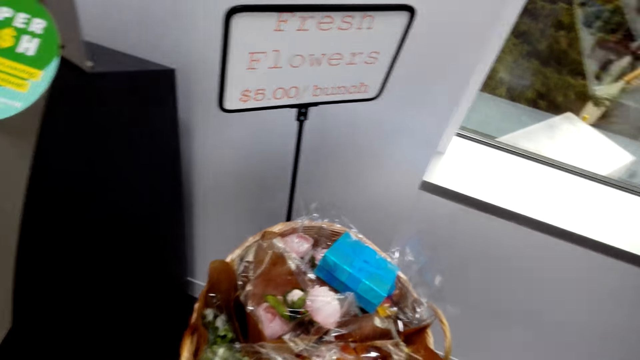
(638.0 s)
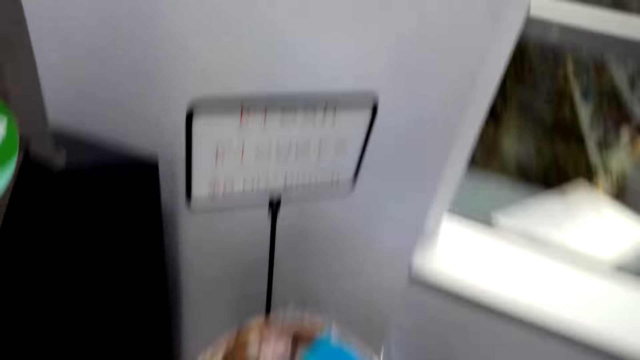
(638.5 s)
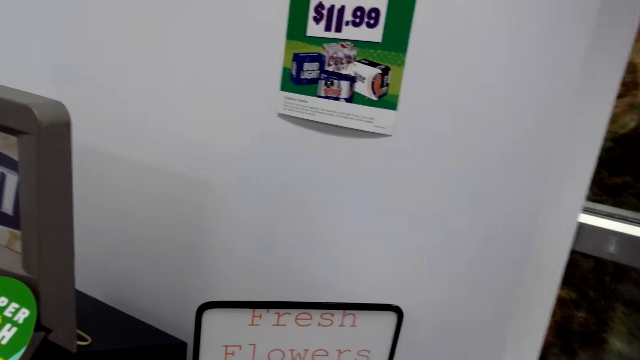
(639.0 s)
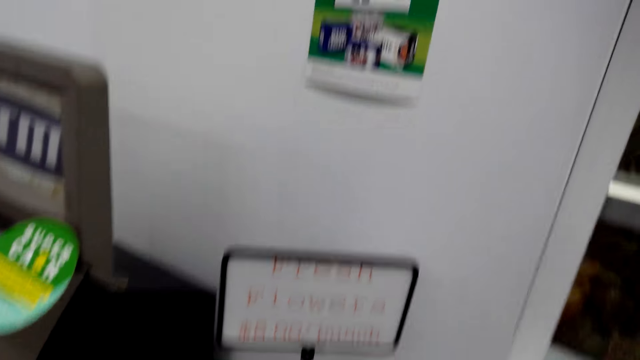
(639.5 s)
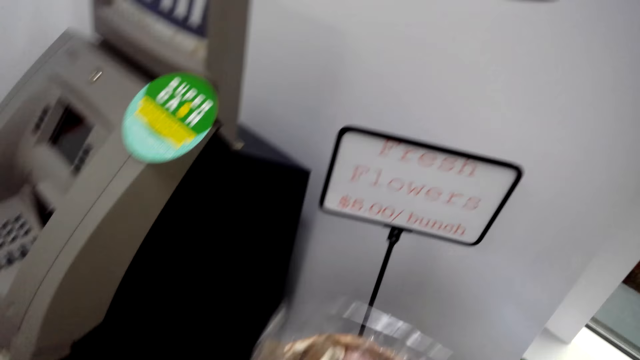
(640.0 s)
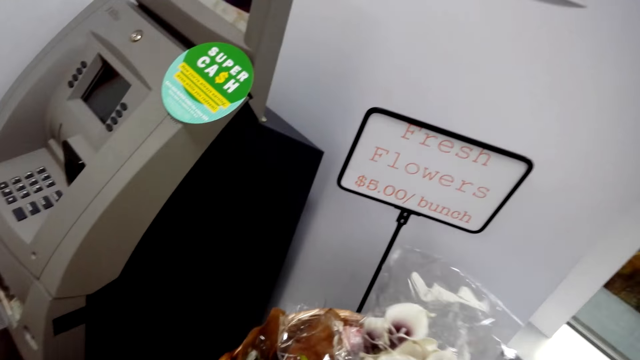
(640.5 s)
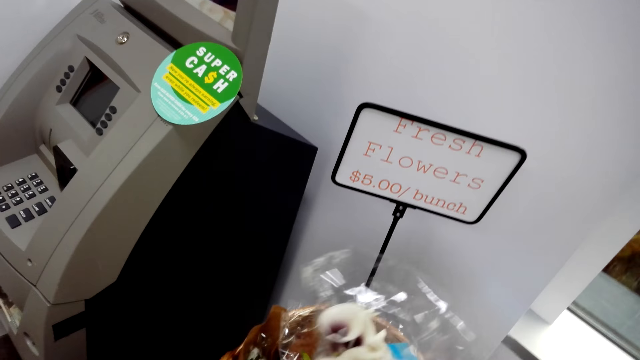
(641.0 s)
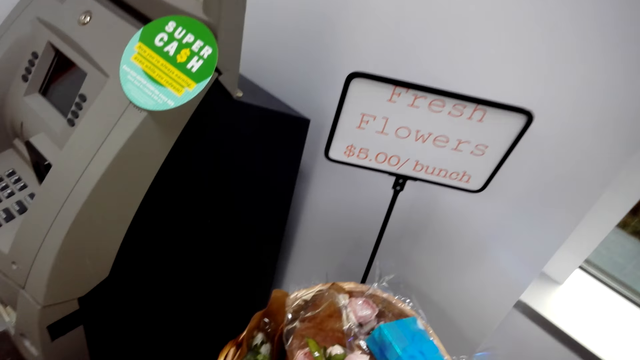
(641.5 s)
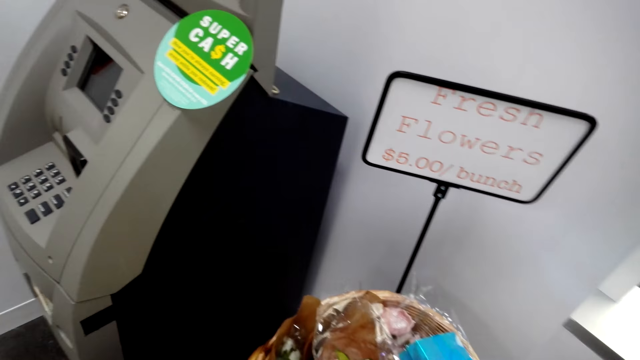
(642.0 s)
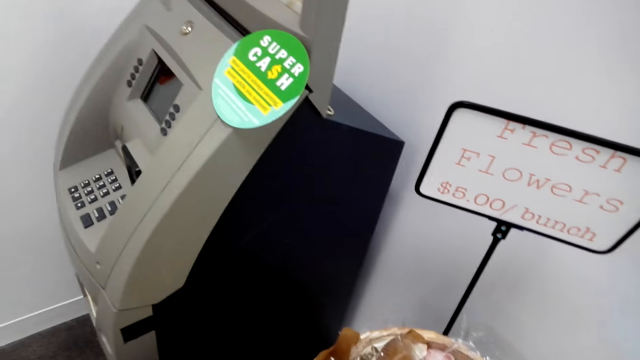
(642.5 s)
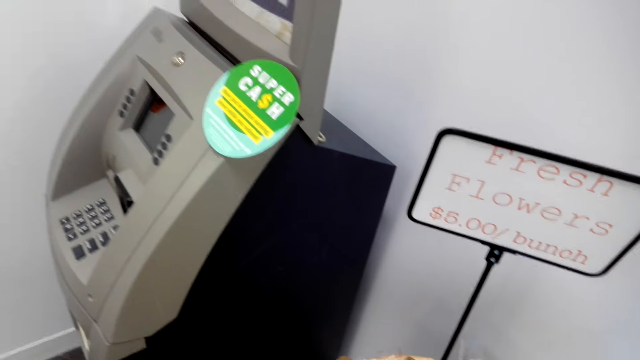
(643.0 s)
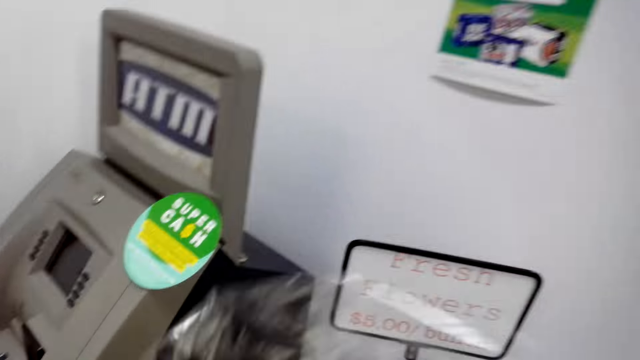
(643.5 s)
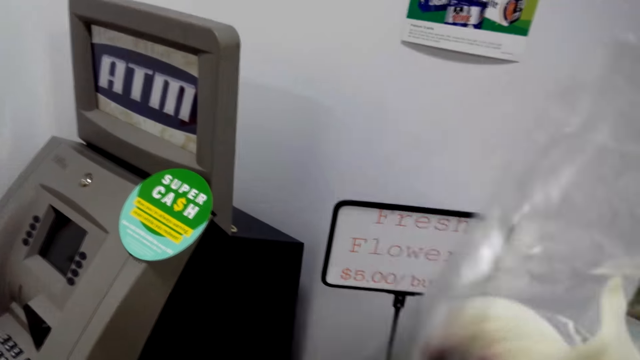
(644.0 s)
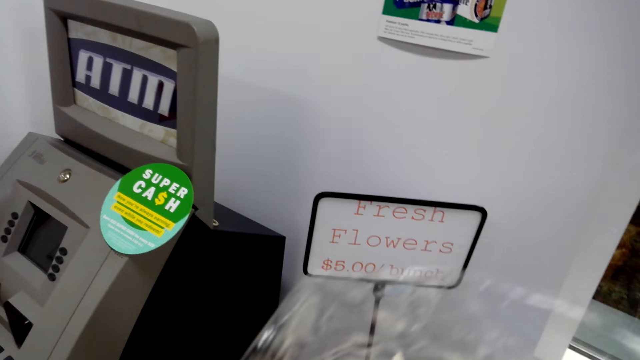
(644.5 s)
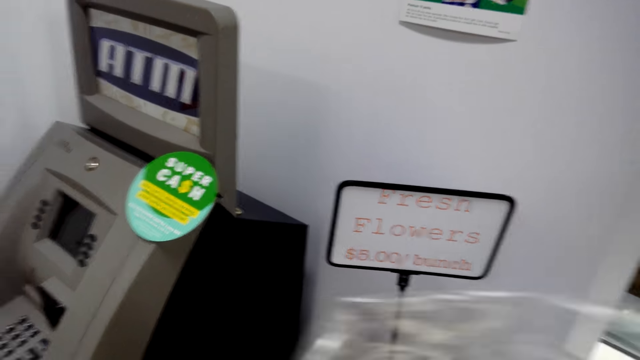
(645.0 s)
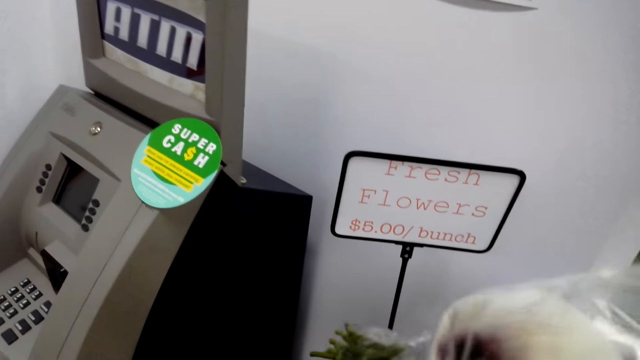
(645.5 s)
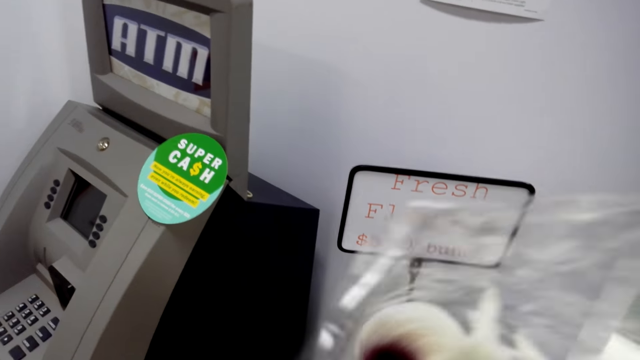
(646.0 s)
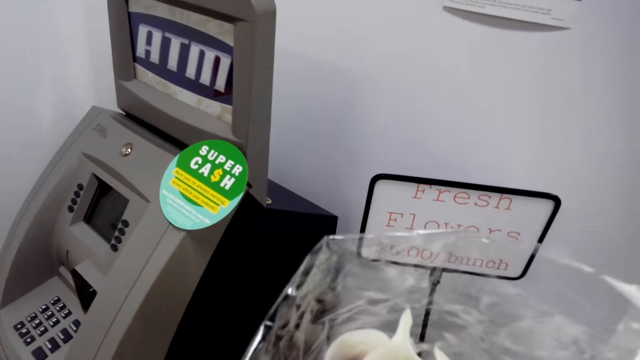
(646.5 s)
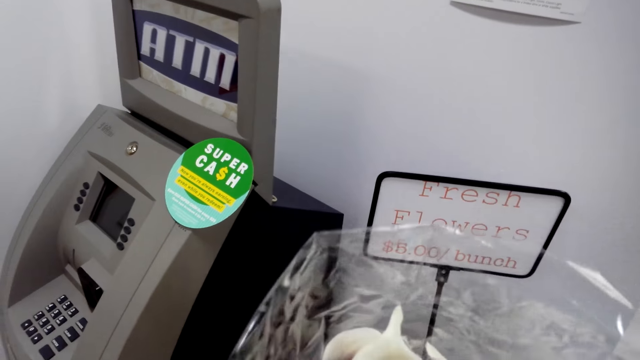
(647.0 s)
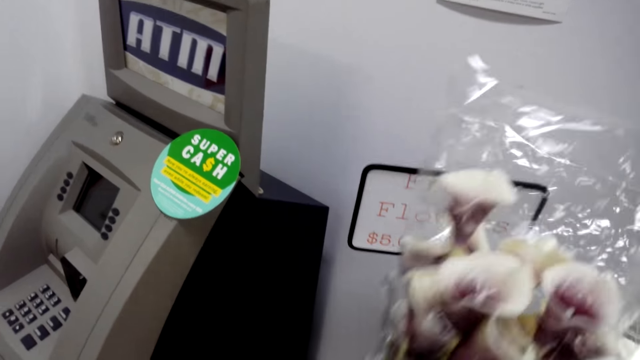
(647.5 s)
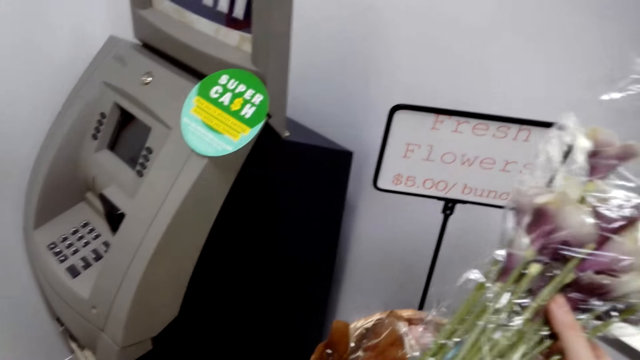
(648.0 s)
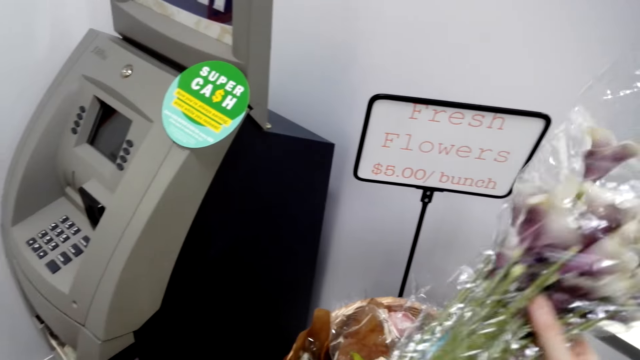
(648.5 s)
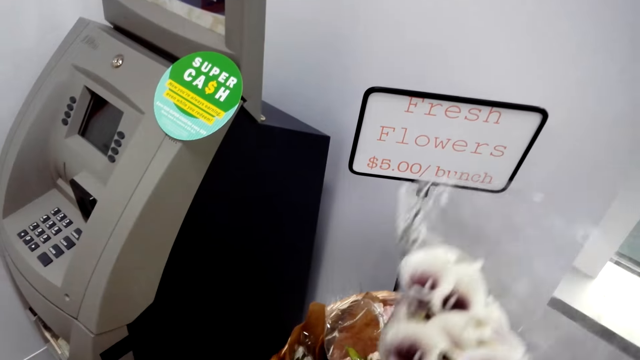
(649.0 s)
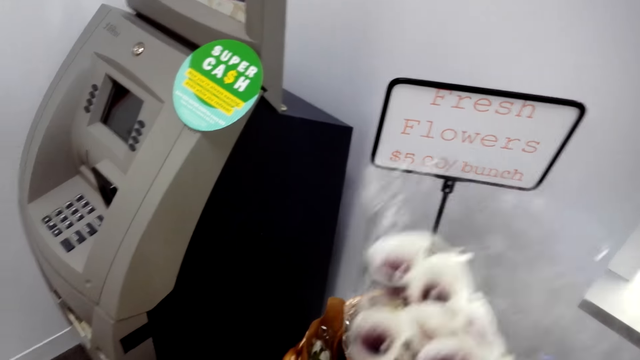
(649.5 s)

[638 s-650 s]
The camera wearer picks a flower from the flower bucket. They stare around the shop.

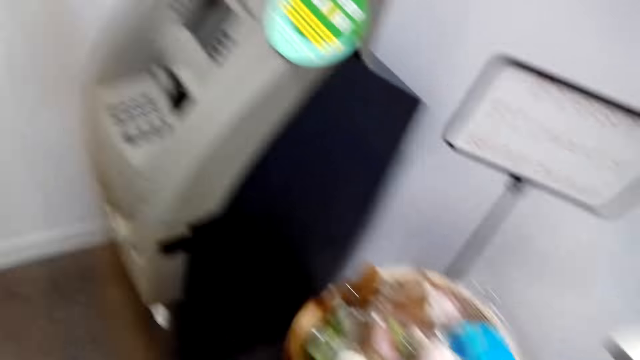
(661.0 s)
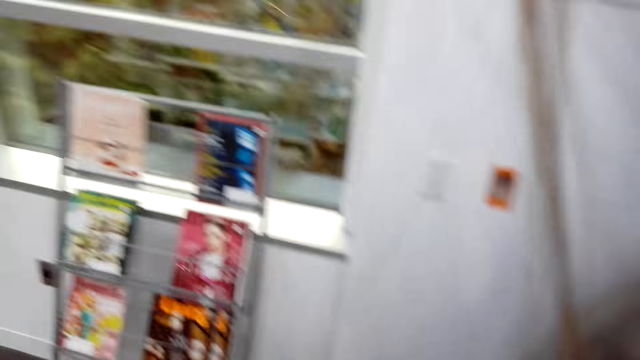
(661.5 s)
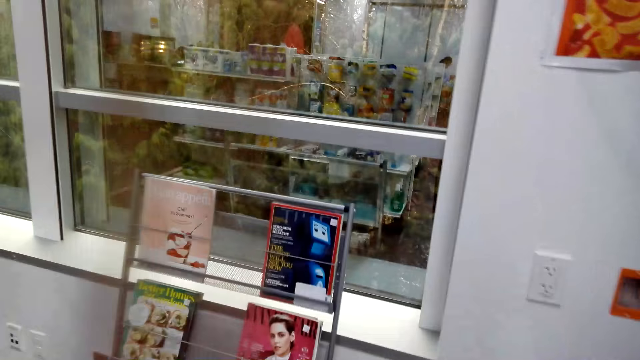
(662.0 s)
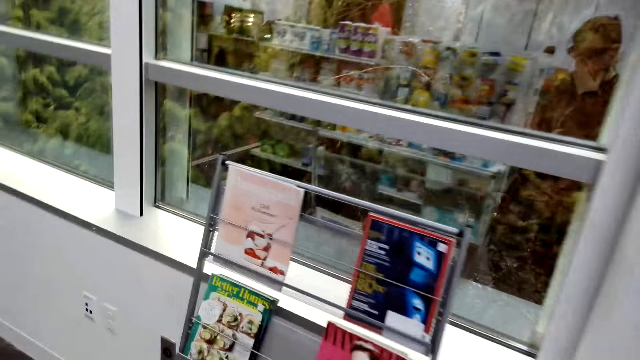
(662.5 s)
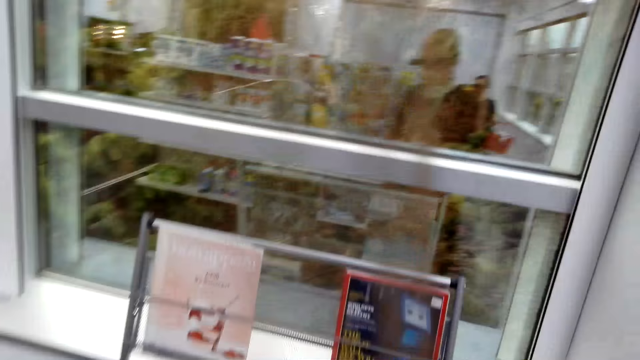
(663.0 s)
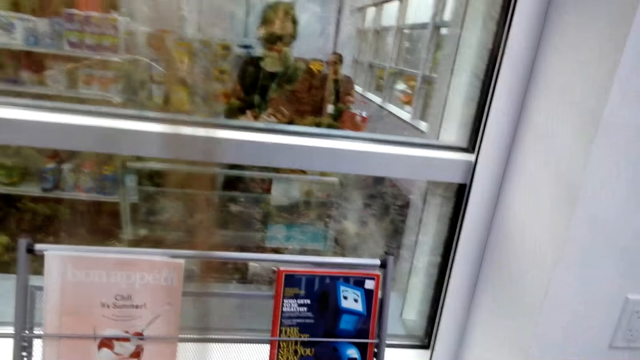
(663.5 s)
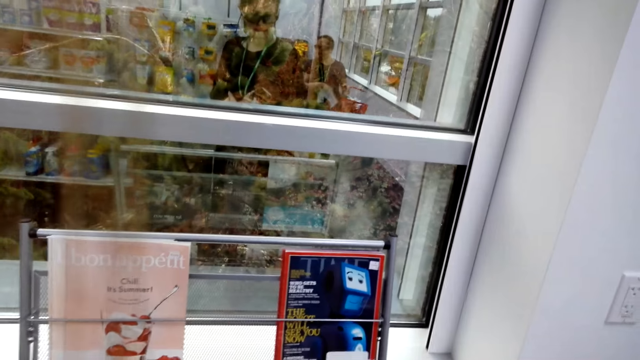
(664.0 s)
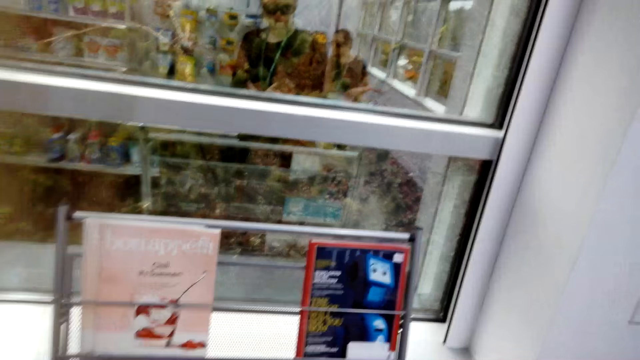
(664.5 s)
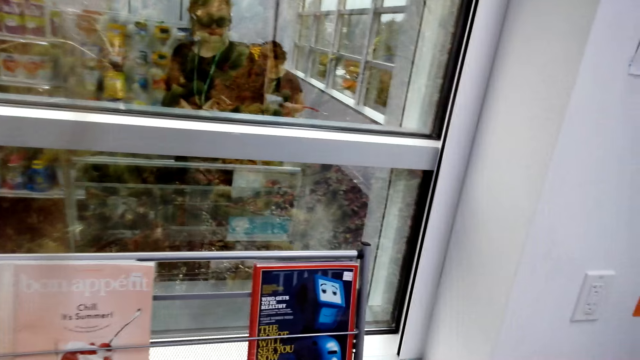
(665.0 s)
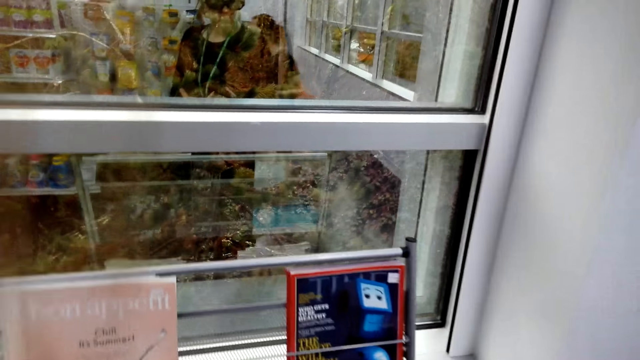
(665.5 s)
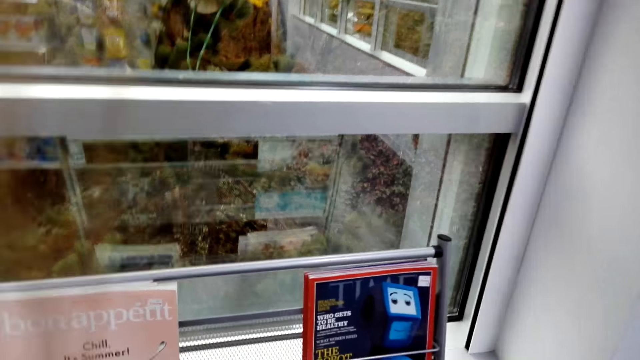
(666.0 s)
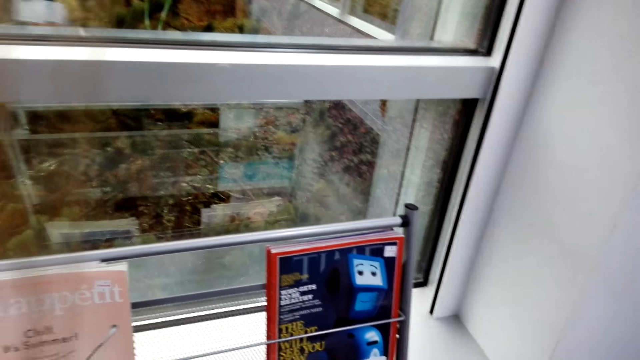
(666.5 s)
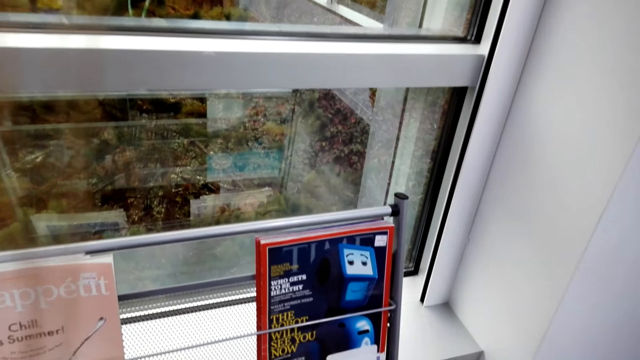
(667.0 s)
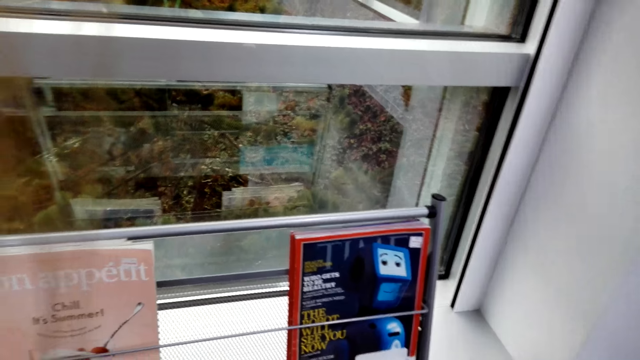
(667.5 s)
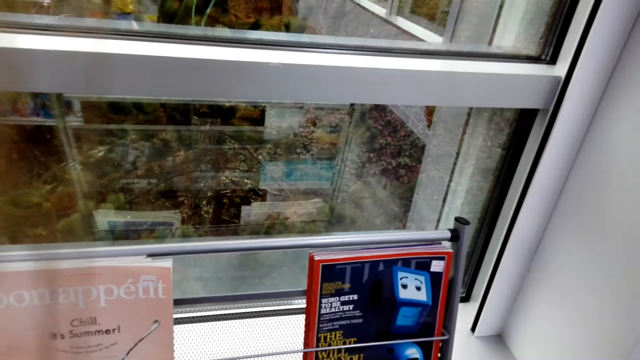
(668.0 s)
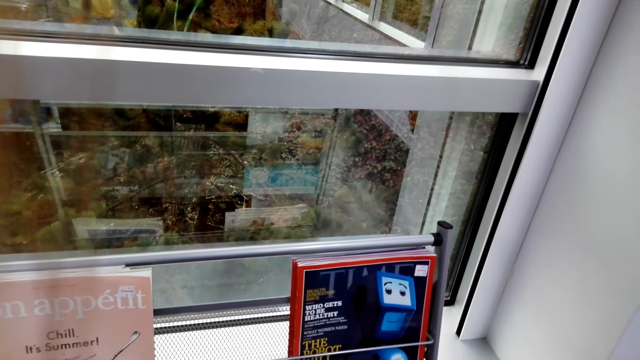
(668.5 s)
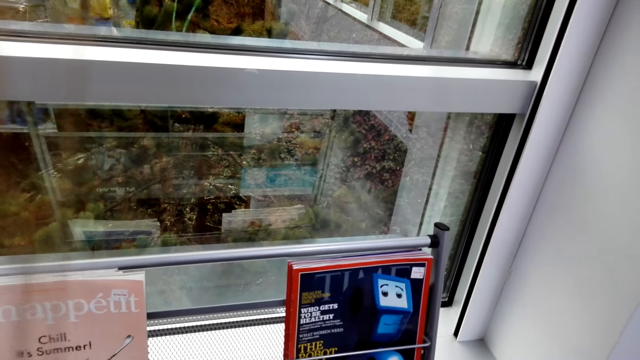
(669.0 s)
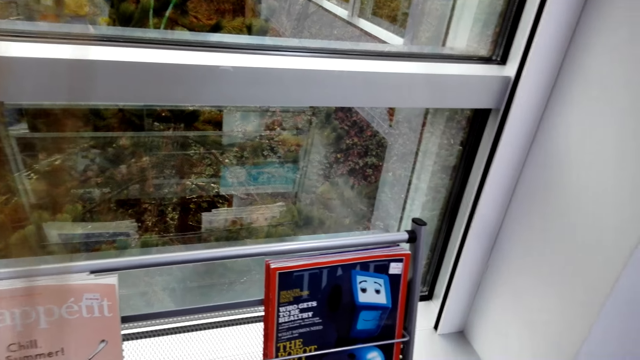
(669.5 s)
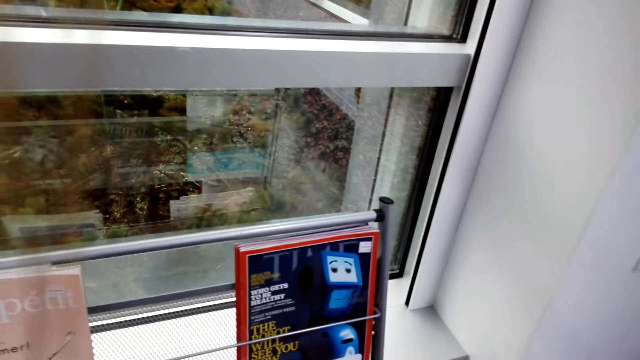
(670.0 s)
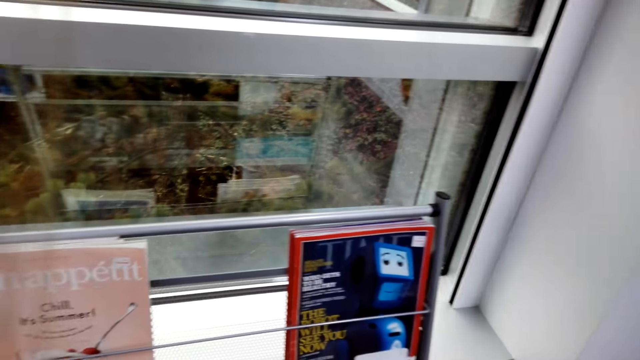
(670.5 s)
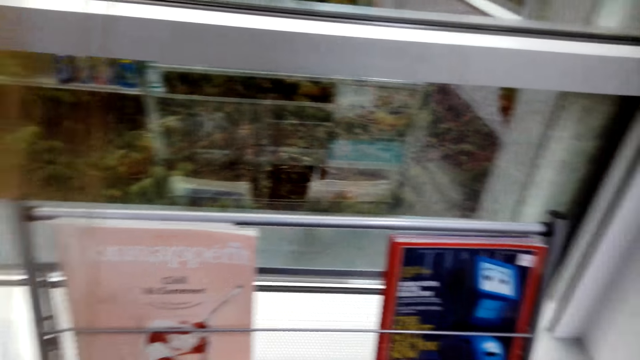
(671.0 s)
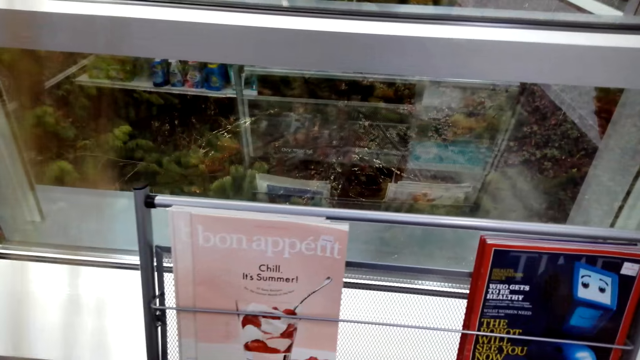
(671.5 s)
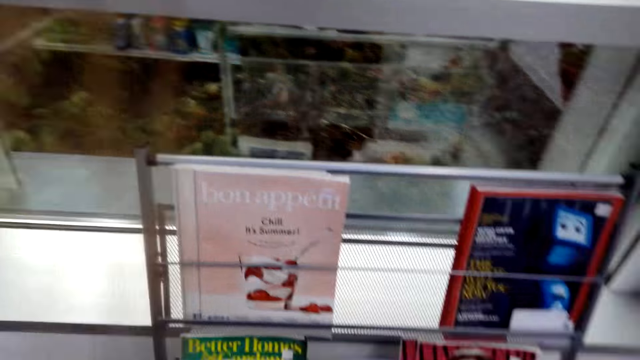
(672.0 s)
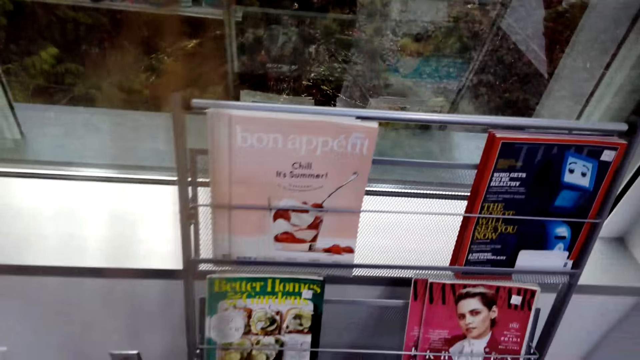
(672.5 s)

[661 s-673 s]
The camera wearer walks in the store. They stand in the store.
